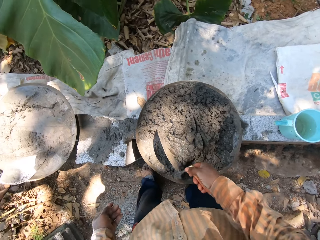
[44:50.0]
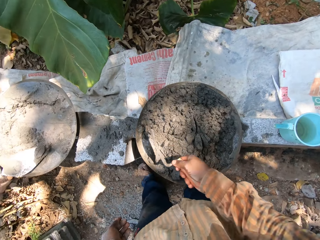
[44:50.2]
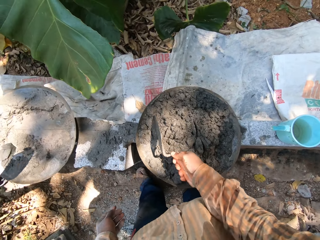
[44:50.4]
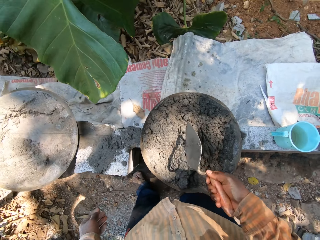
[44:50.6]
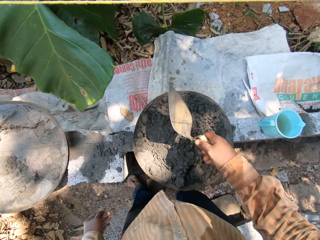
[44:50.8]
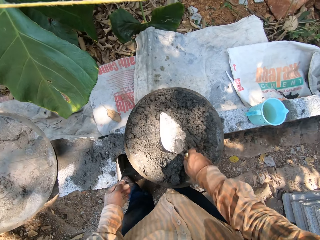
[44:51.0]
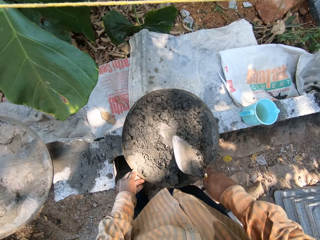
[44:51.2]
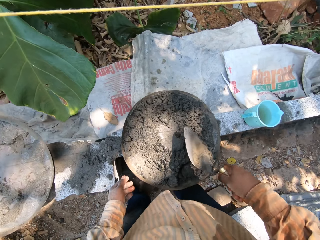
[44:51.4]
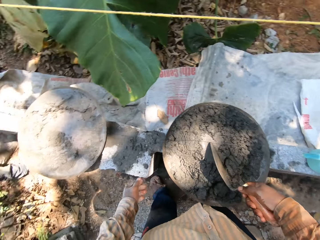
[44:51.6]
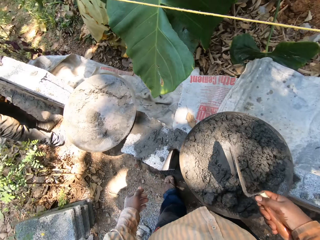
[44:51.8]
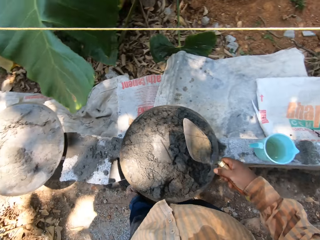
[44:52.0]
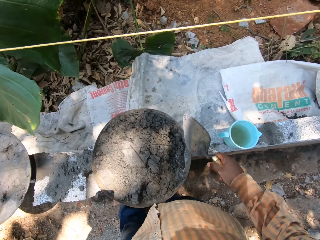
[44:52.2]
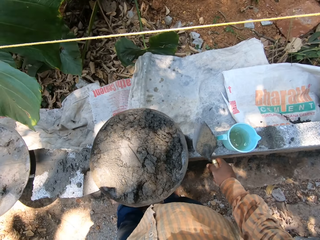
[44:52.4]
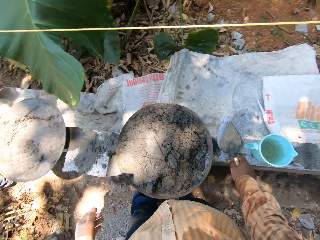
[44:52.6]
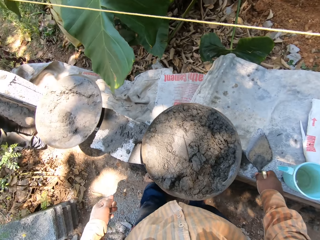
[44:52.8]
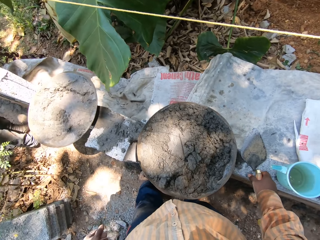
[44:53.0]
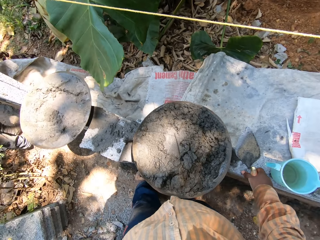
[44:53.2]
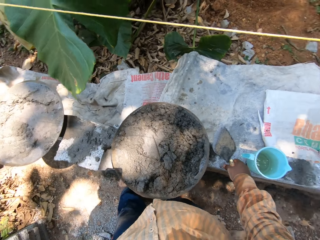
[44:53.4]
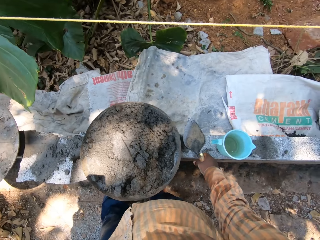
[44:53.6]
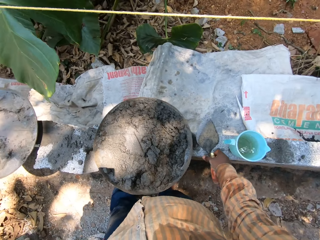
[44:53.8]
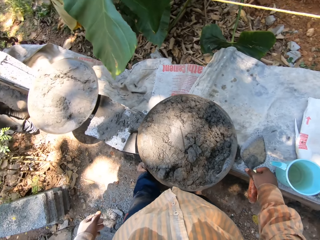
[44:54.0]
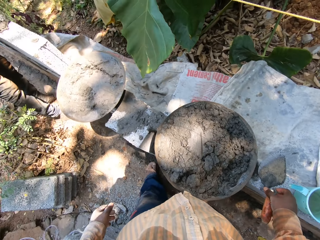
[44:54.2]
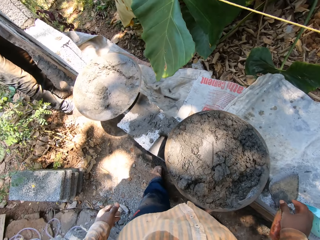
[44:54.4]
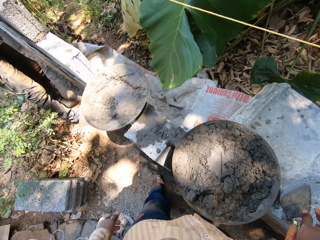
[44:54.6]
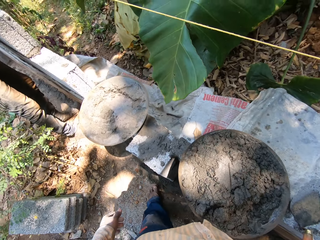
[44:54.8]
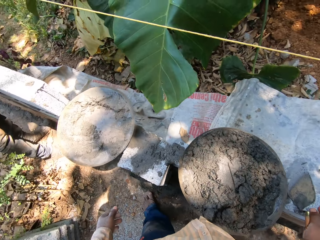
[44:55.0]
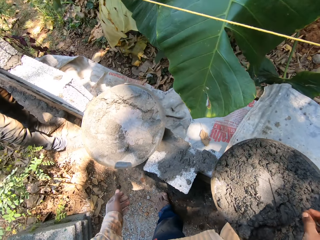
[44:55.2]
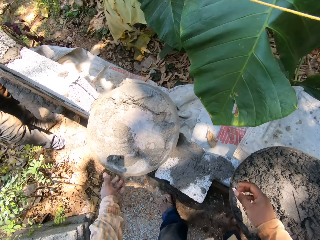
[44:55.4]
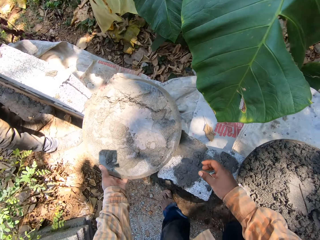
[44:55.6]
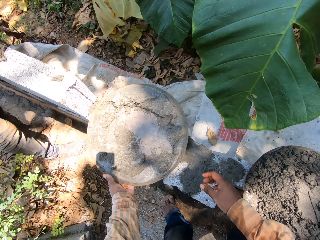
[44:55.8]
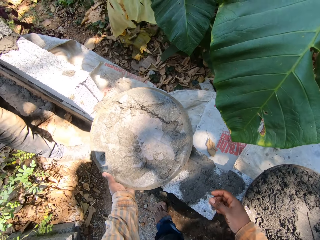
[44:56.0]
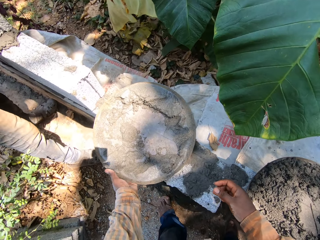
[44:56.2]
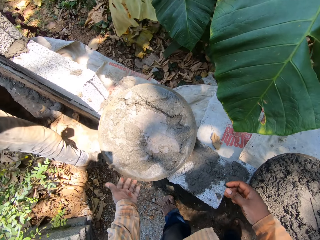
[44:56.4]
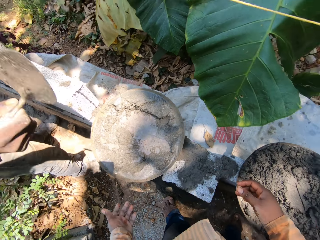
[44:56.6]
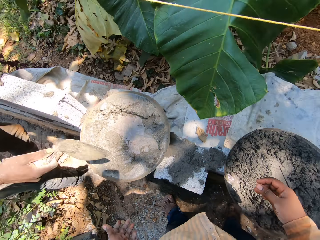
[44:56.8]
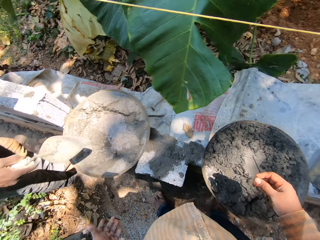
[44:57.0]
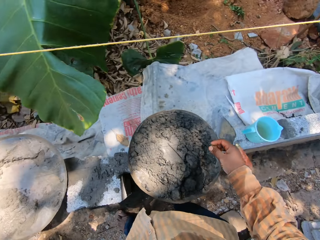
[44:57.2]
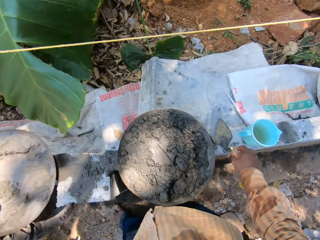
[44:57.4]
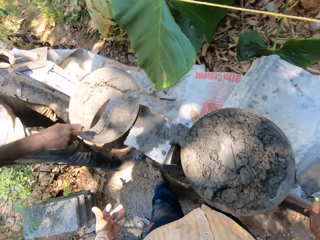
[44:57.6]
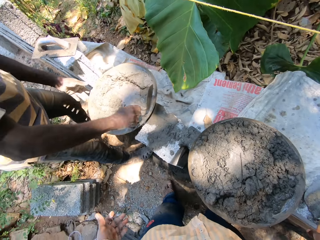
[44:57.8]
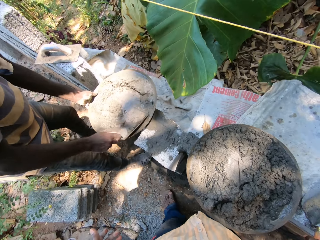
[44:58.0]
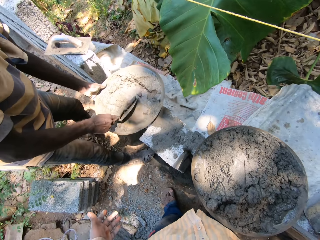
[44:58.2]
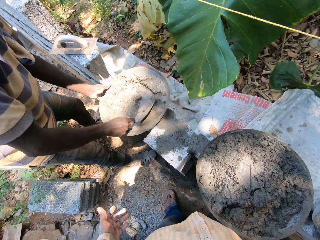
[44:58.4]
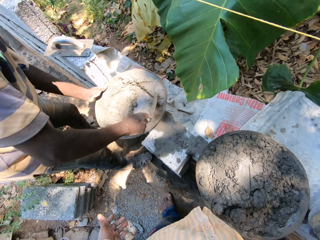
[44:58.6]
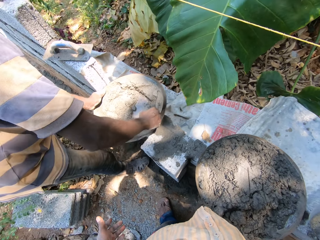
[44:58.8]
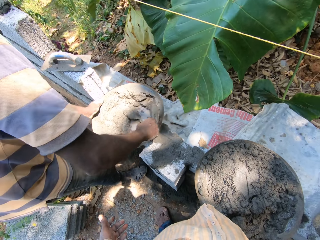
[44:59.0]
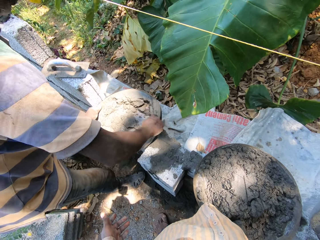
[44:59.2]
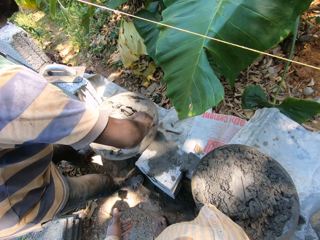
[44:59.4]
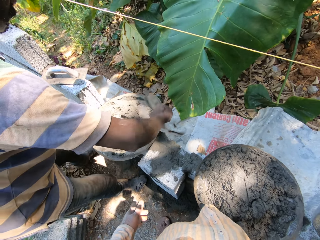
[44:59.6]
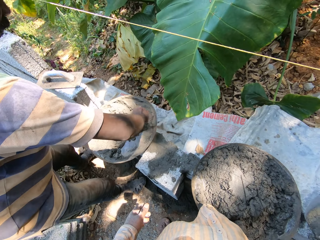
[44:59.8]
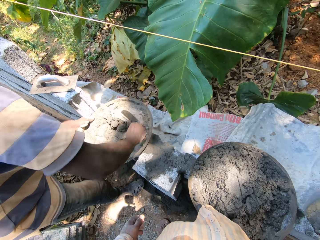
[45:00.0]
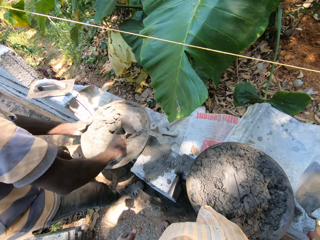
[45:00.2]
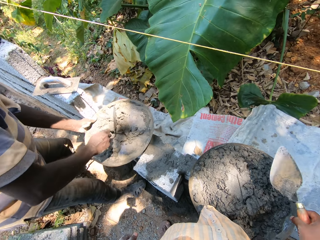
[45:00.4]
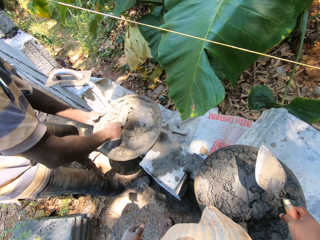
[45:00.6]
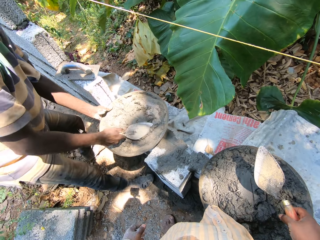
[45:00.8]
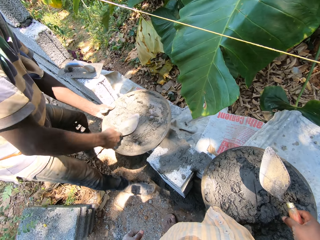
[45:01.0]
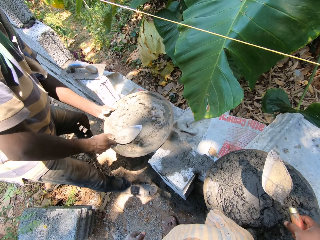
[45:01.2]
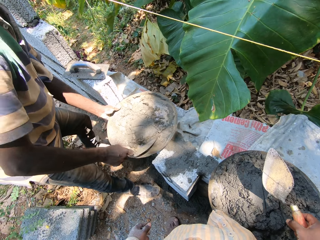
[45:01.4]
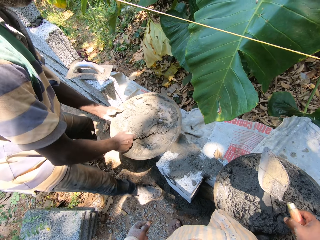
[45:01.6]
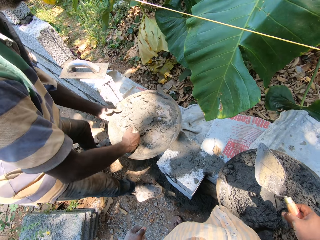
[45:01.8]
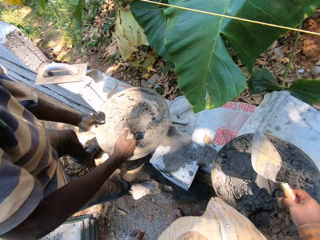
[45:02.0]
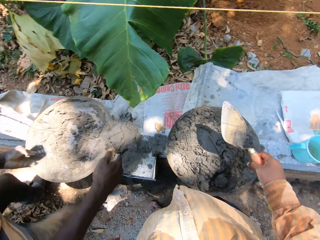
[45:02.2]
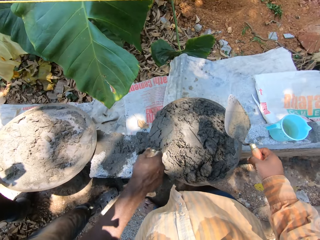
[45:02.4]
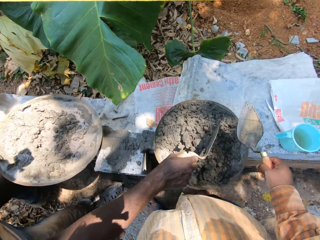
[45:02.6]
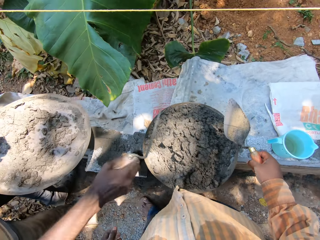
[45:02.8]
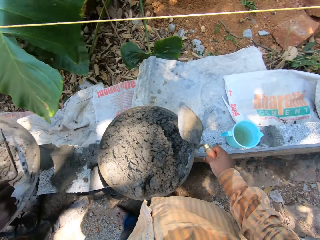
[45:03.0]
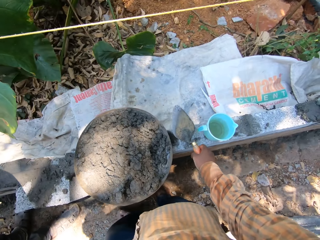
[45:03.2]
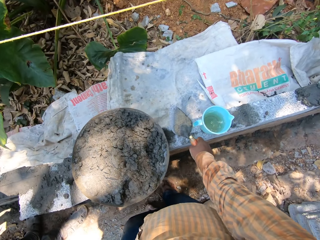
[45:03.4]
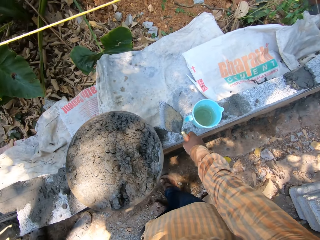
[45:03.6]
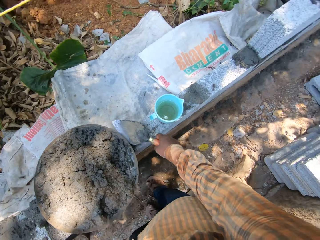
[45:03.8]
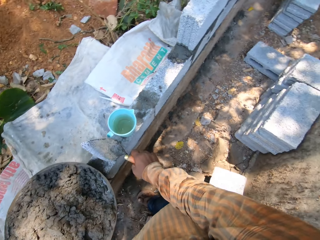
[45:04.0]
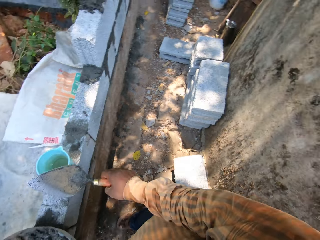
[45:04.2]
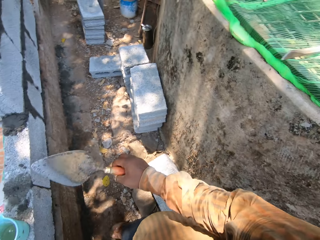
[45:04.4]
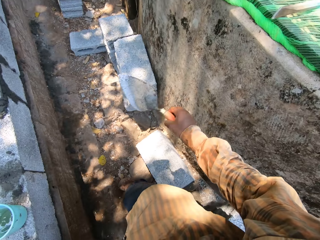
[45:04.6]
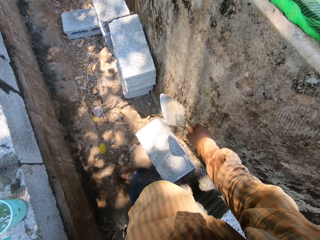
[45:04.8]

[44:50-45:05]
The camera wearer puts the bricklayer's trowel on the wall with his right hand. He reaches for the headpan on the wall with both hands. He stands on the ground. The man holds the headpan on the wall with his left hand and scrapes mortar in the headpan on the wall with the bricklayer's trowel in his right hand. The man scoops mortar from the headpan on the wall with the bricklayer's trowel in his right hand. The man puts the mortar from the bricklayer's trowel into the headpan on the wall with his right hand and takes the headpan from the wall with his left hand.

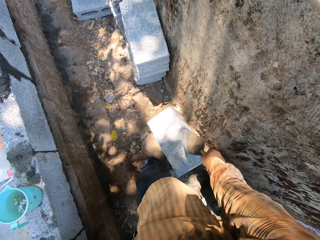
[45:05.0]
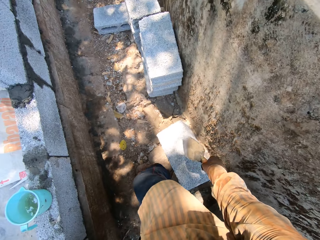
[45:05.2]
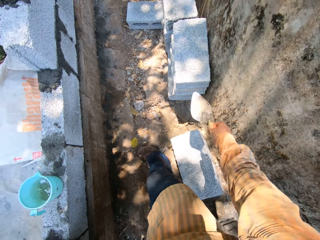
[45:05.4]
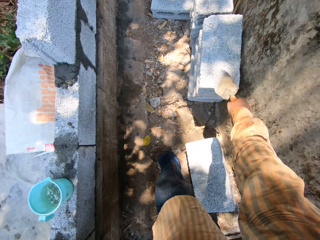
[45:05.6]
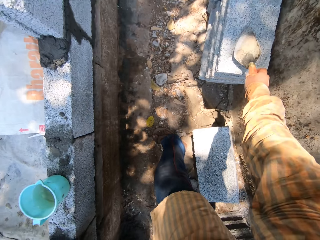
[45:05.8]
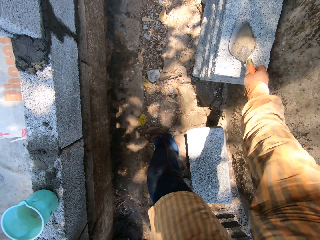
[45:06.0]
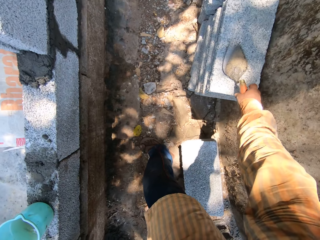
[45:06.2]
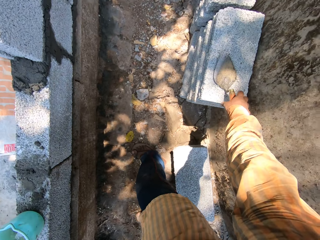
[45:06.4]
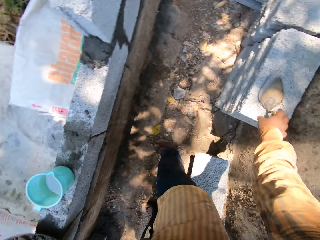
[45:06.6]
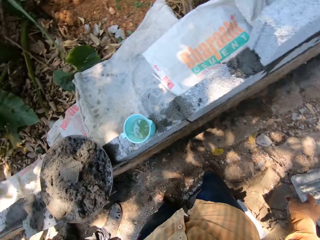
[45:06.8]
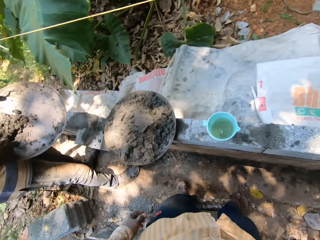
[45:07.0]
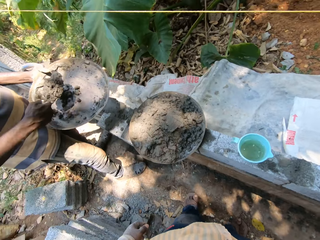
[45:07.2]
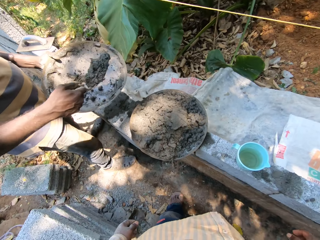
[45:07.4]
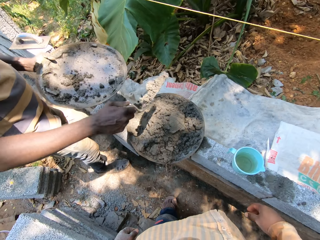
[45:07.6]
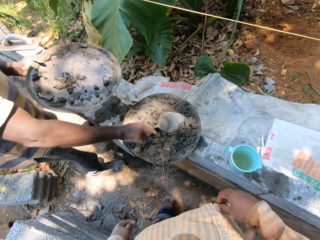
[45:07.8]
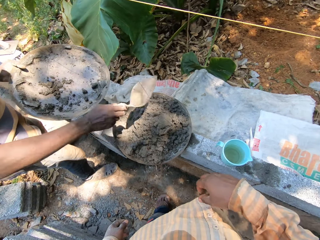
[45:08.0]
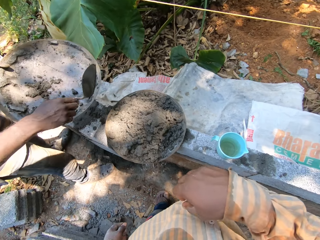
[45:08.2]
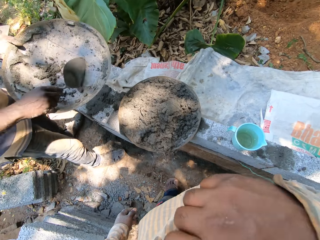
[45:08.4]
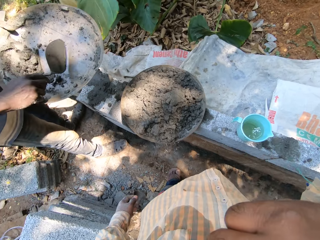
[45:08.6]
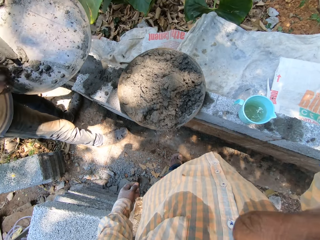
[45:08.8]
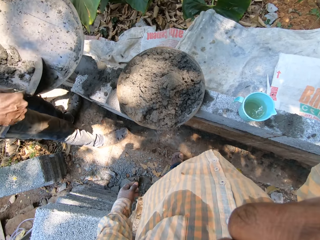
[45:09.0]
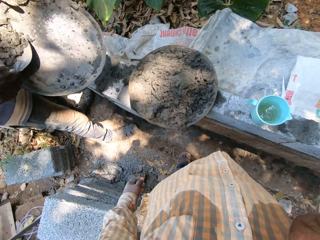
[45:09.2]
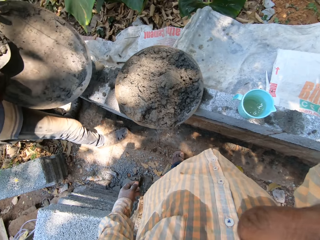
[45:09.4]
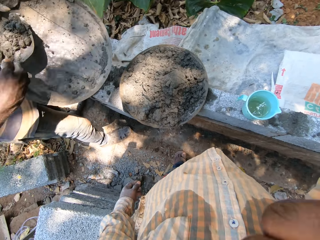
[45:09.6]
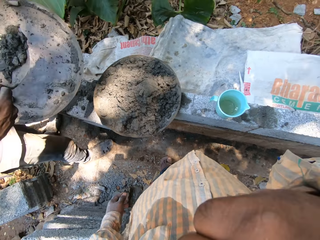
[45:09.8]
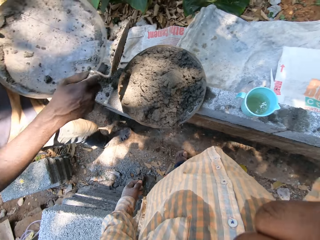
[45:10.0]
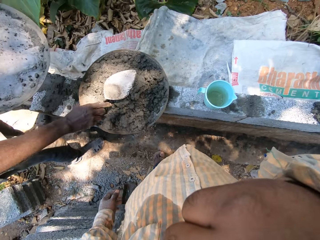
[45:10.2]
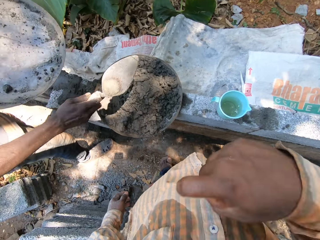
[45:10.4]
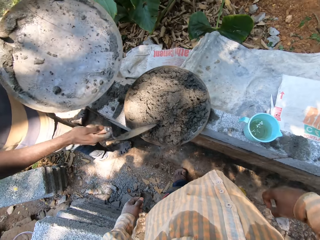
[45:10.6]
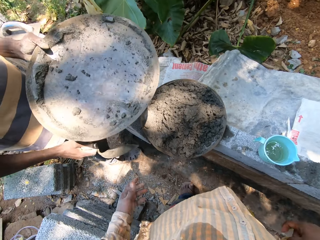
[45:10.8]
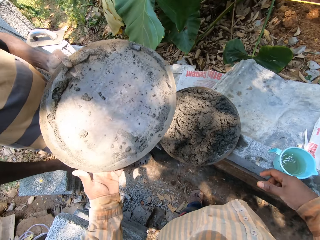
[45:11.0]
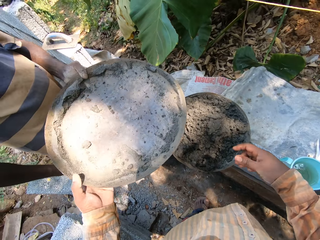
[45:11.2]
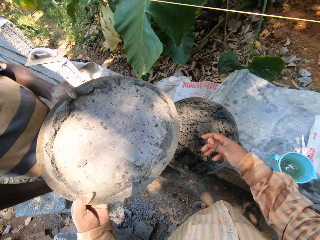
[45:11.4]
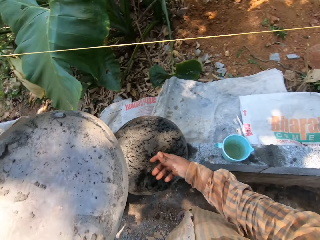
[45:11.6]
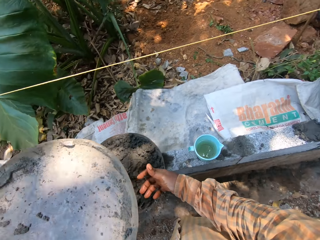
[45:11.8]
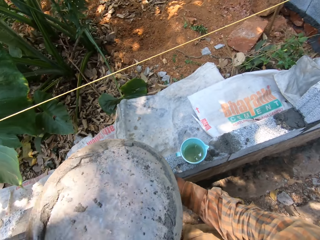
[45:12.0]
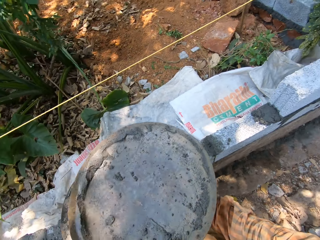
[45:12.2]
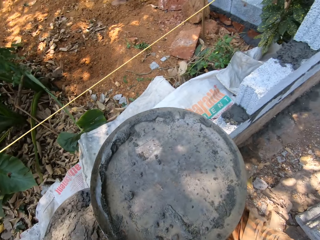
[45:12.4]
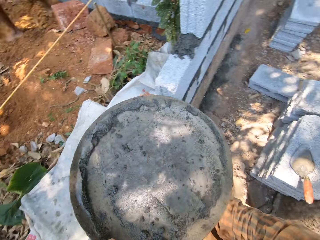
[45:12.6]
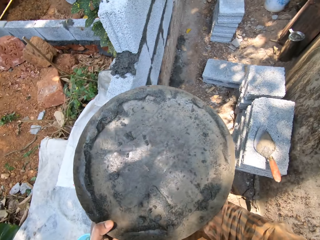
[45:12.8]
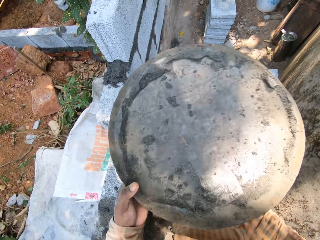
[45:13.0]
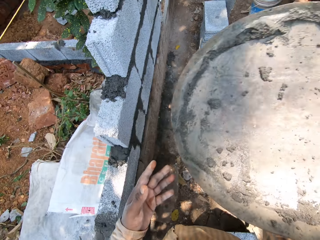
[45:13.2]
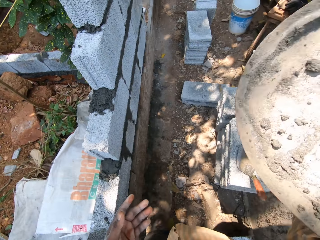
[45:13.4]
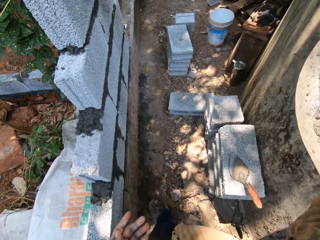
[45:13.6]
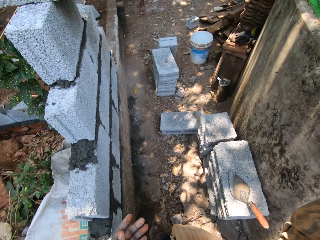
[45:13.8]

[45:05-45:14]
The camera wearer puts the bricklayer's trowel on the stack of blocks on the ground with his right hand. The man scoops mortar from the headpan in his left hand with the bricklayer's trowel in his right hand. The camera wearer stands on the ground. The man puts the mortar from the bricklayer's trowel into the headpan on the wall with his right hand. The man scrapes the mortar in the headpan in his left hand with the bricklayer's trowel in his right hand. The man scoops the mortar from the headpan in his left hand with the bricklayer's trowel in his right hand. The man puts the mortar from the bricklayer's trowel into the headpan on the wall with his right hand. The camera wearer takes the headpan from the left hand of the man with his left hand. He passes the headpan from his left hand to his right hand.
